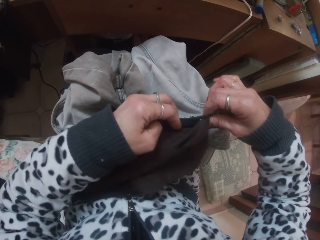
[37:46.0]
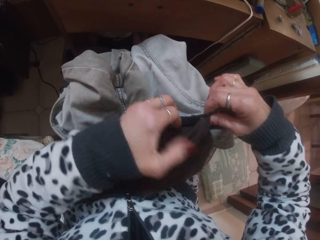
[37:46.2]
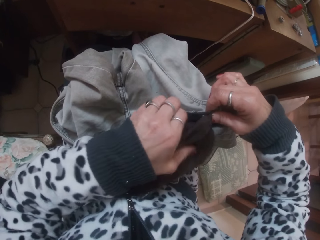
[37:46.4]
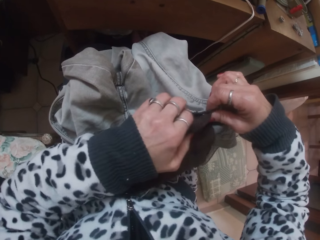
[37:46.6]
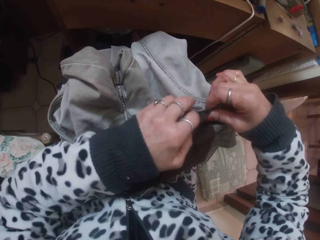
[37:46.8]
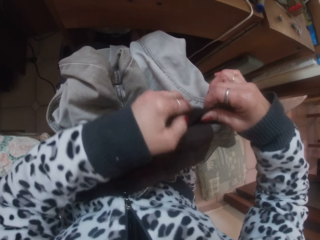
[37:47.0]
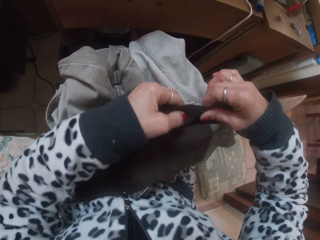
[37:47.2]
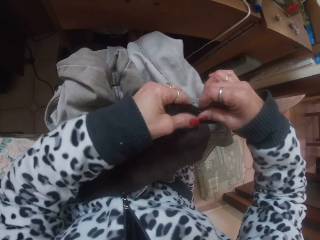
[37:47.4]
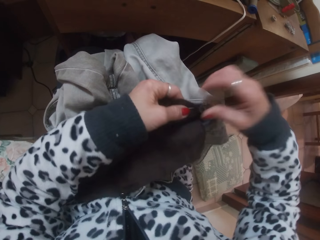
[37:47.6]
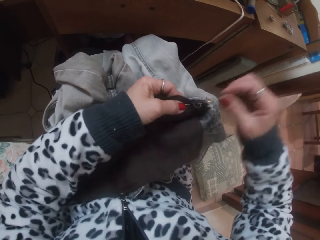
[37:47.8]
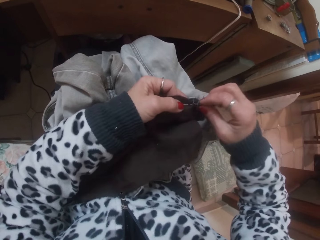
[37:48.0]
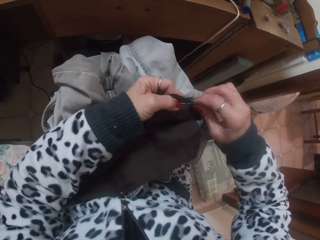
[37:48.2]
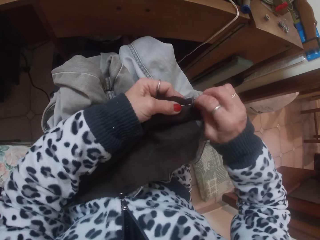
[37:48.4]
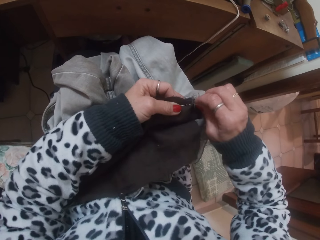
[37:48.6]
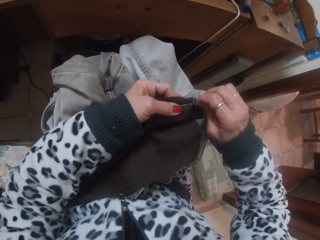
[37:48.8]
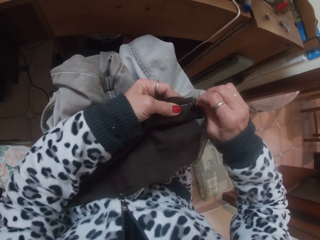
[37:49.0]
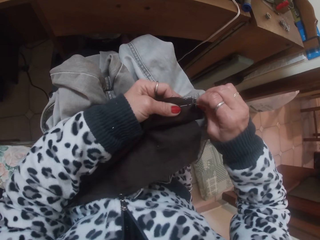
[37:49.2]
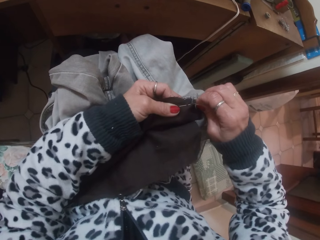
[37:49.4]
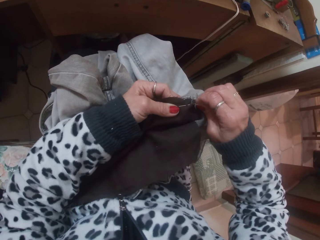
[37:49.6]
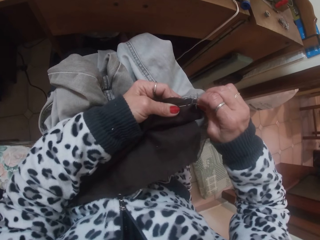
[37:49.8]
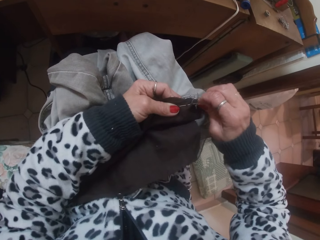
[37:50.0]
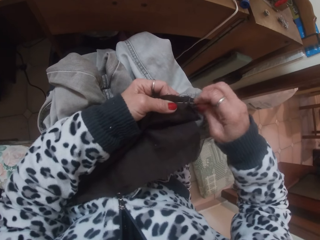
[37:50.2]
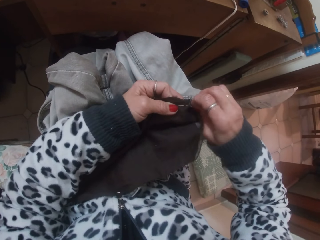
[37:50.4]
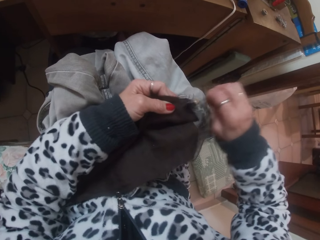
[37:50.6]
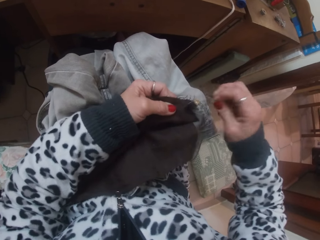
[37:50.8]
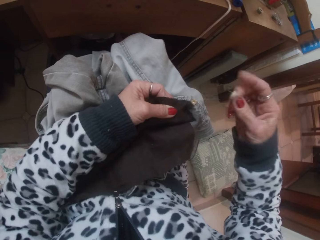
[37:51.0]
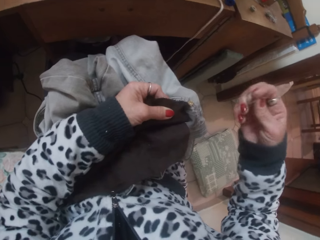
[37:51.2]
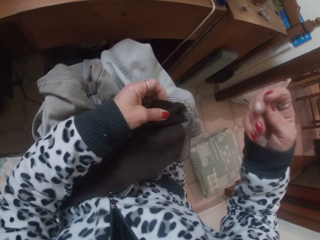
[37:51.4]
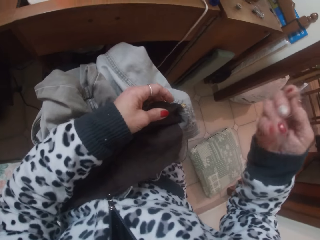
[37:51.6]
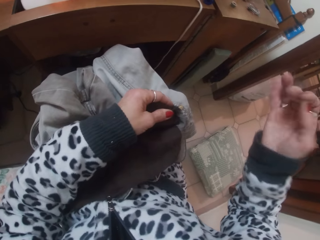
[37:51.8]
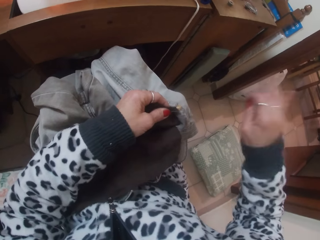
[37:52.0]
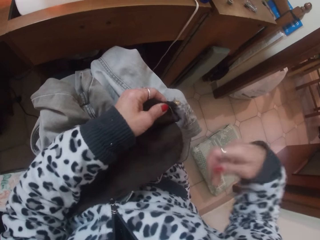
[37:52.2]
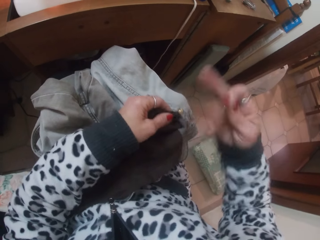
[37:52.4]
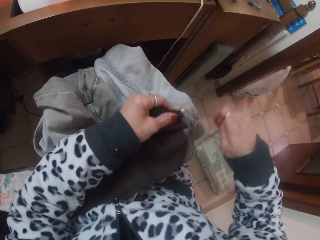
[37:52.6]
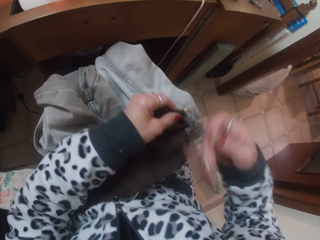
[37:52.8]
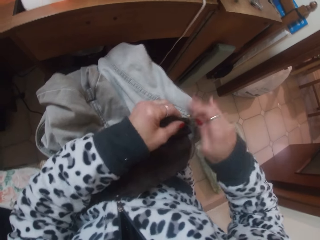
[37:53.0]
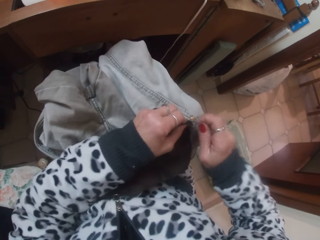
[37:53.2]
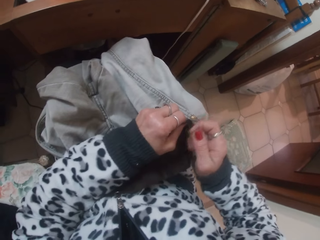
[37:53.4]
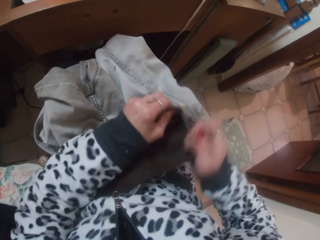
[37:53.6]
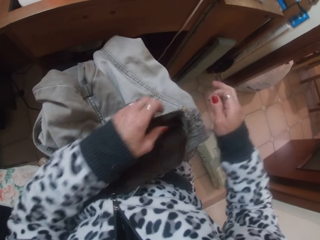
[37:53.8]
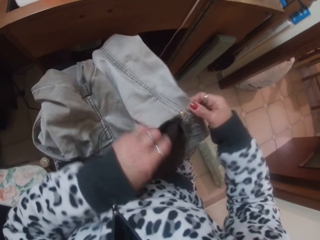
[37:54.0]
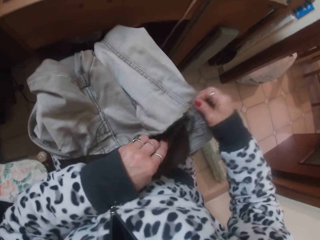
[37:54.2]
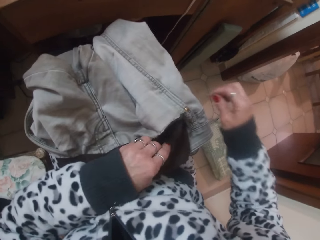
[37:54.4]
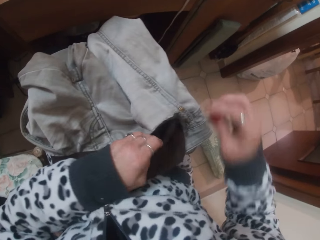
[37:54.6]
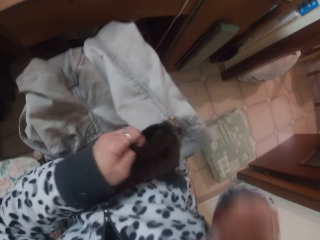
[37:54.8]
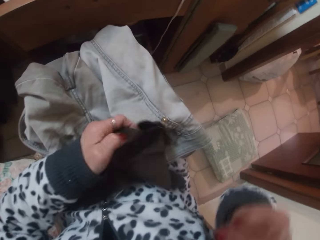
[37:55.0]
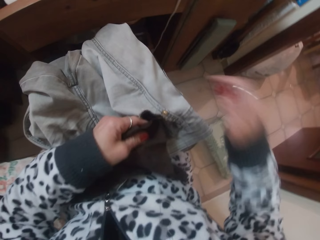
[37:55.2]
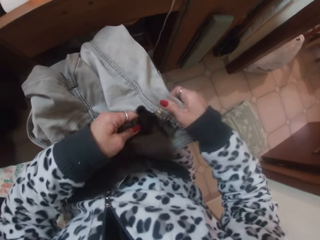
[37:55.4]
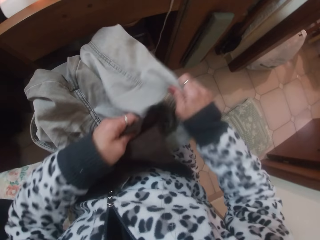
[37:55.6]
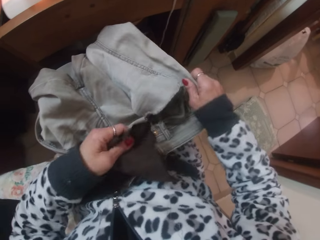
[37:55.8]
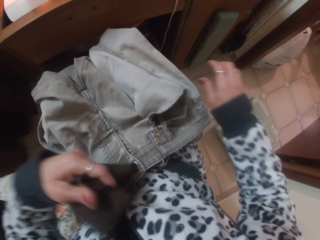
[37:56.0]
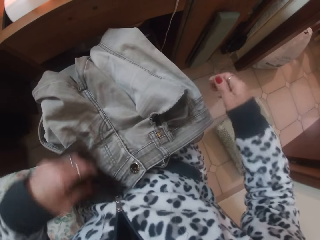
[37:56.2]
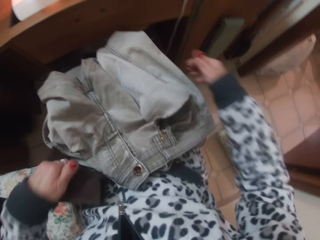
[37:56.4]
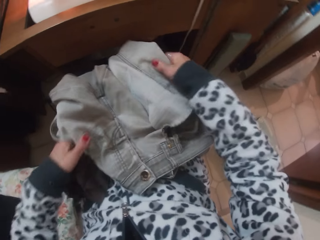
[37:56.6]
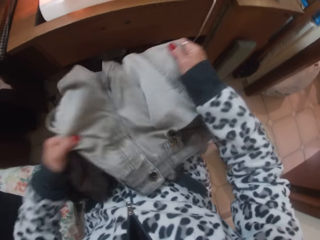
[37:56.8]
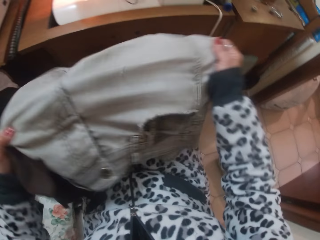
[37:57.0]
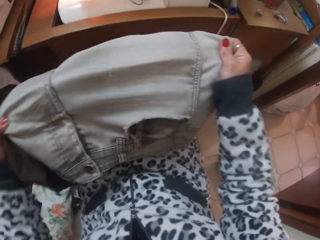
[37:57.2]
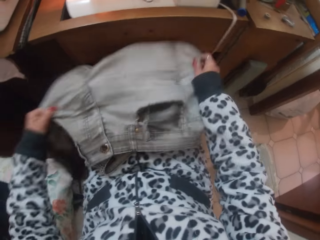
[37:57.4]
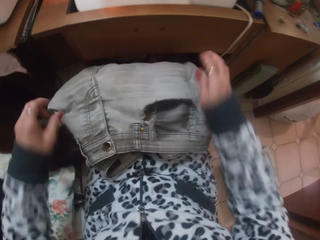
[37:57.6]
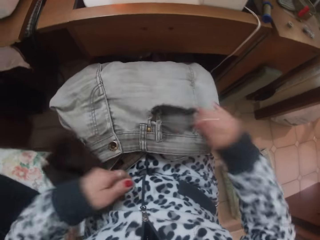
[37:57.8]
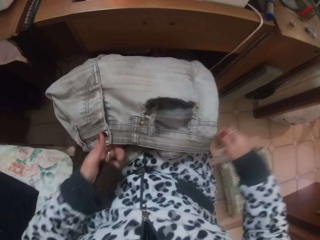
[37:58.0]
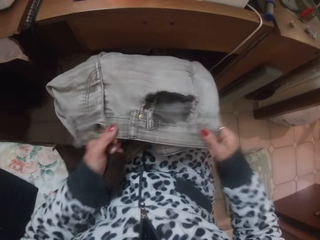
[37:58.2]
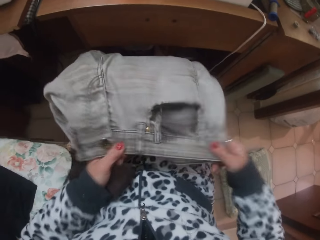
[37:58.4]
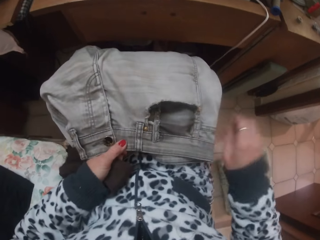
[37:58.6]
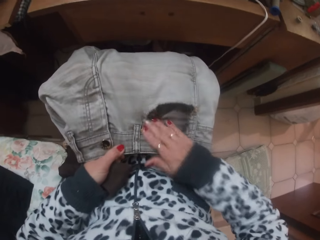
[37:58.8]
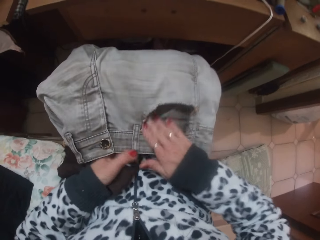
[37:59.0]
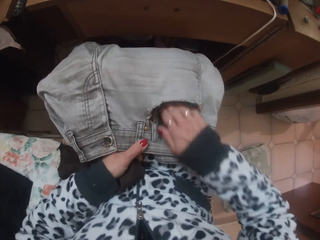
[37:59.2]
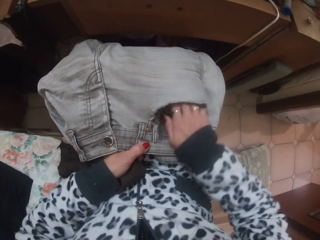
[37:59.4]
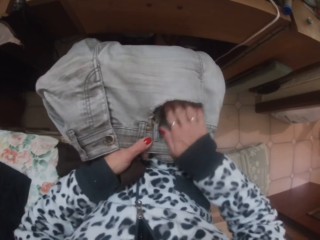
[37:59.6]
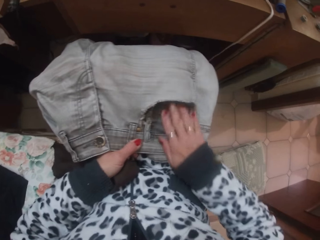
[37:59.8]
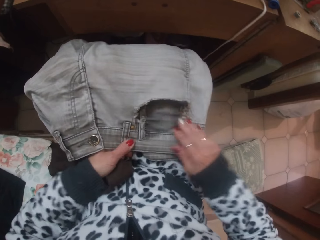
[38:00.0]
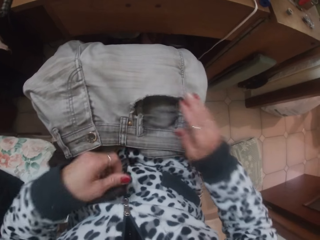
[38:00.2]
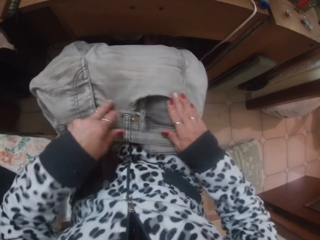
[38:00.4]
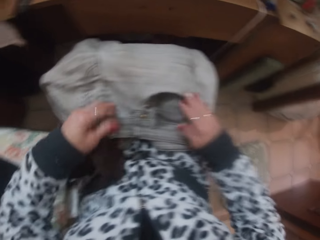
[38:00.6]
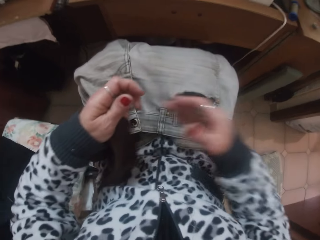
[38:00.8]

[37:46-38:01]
The camera wearer removes the needle from the fabric with her right hand. She rolls the sewing thread on her hand. She cuts the thread. She raises her right hand. She removes the fabric from the pocket of the jean with her left hand. She disconnects a piece from the fabric. She adjusts the jean with both hands. She examines the fabric.

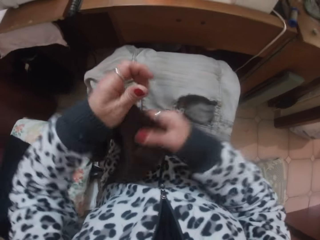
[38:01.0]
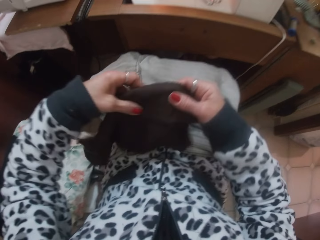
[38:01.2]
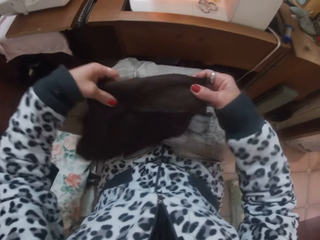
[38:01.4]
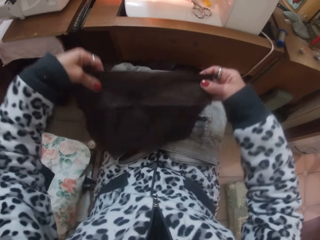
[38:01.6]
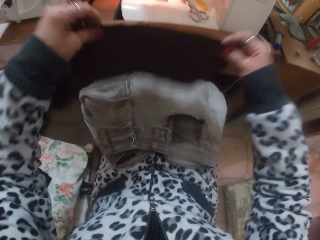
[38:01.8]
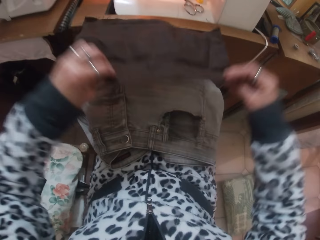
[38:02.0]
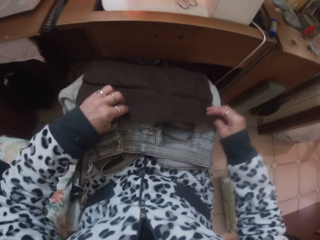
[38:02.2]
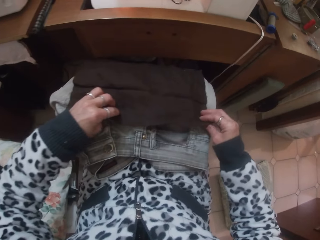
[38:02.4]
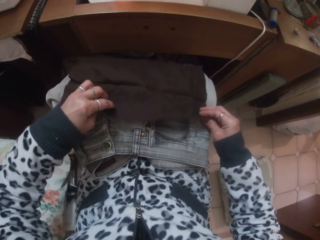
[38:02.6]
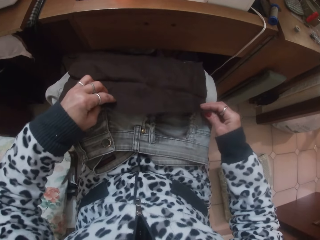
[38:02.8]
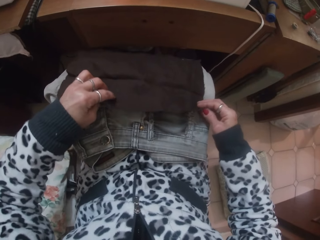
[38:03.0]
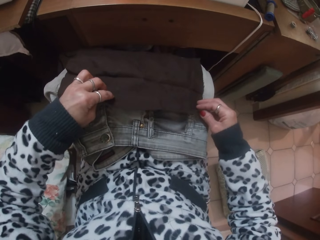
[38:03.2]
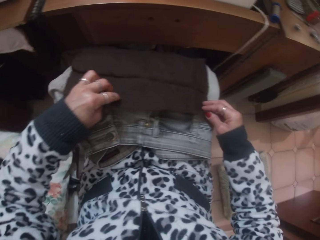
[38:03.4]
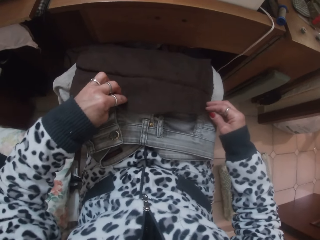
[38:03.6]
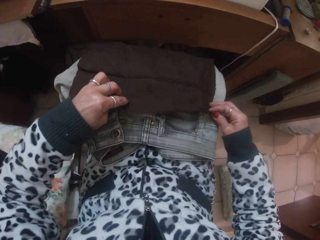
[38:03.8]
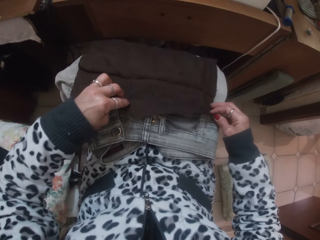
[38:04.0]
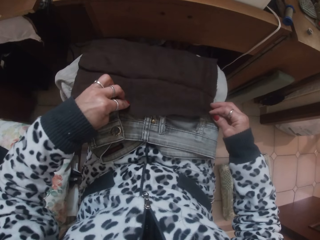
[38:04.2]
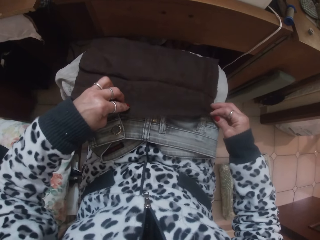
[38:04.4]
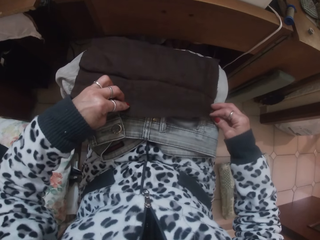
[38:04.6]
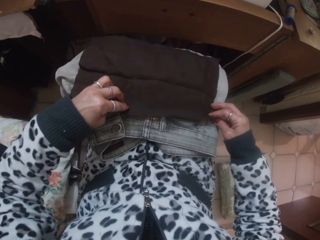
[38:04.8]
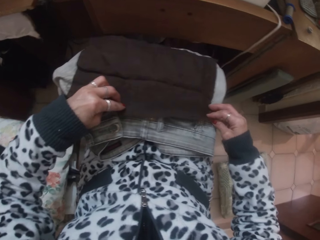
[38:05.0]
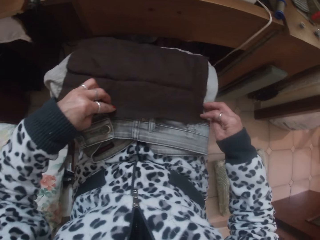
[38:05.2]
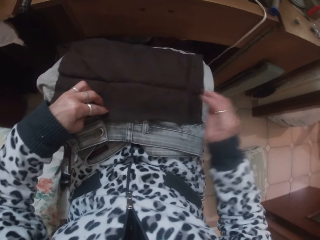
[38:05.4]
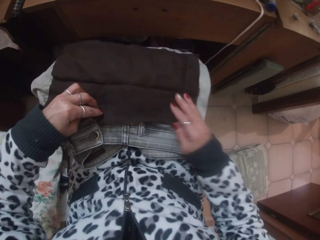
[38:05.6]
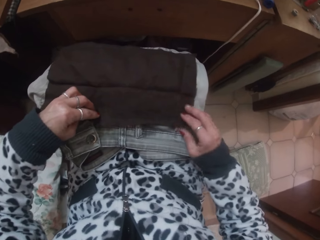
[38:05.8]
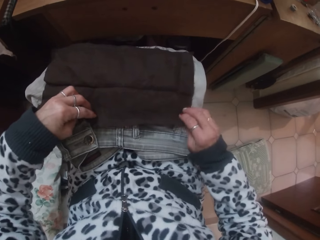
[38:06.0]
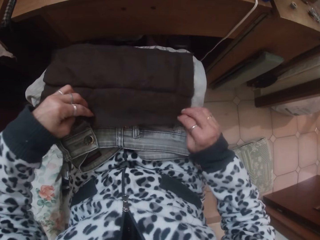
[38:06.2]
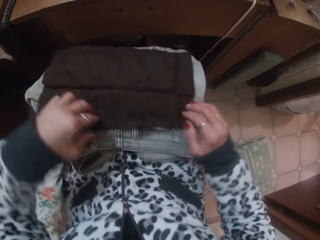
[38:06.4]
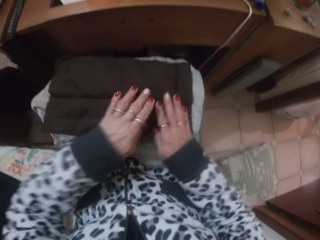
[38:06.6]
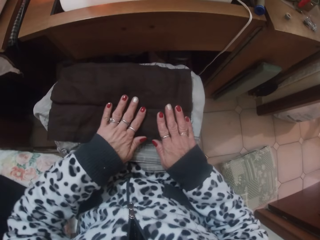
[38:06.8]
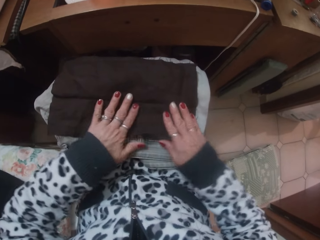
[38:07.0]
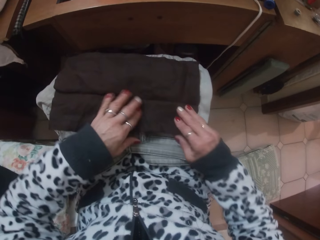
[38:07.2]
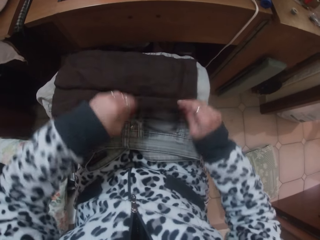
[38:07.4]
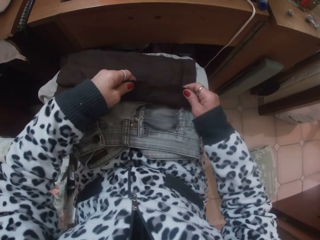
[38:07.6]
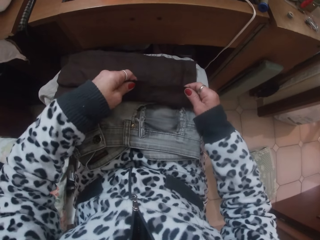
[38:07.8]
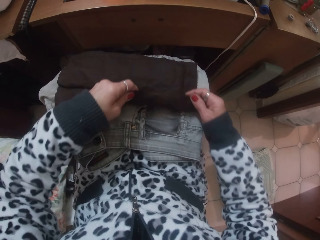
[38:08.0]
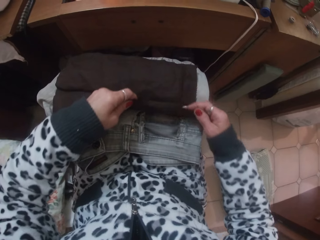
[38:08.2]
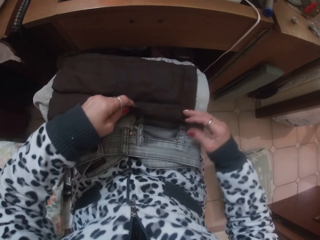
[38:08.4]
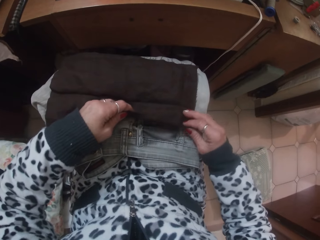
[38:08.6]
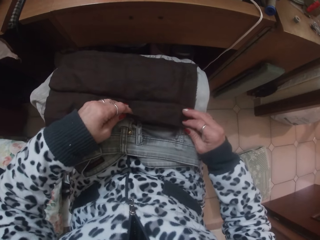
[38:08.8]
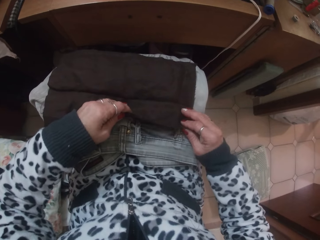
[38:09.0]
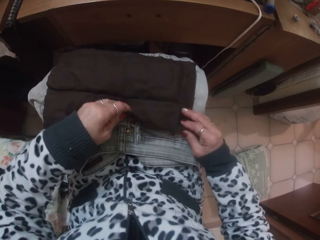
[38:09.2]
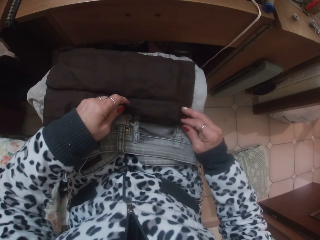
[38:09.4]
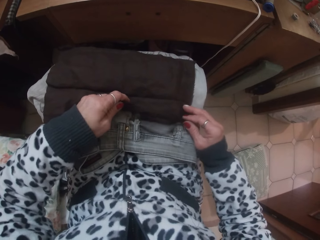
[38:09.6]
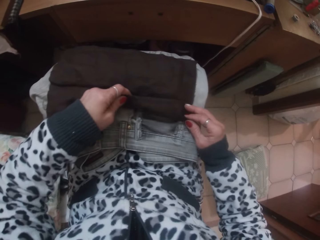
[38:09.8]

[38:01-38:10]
The camera wearer places the piece of fabric or cloth on the jean with both hands. They look at the piece of cloth.
